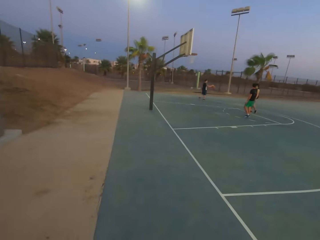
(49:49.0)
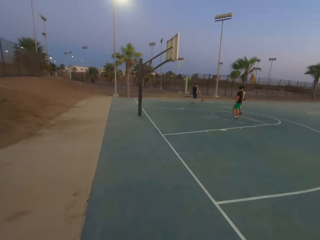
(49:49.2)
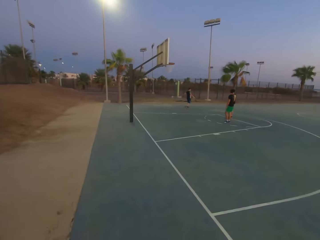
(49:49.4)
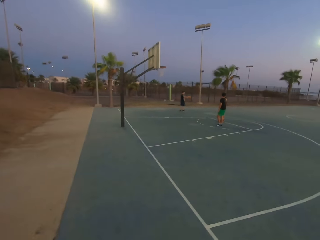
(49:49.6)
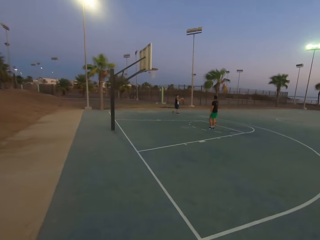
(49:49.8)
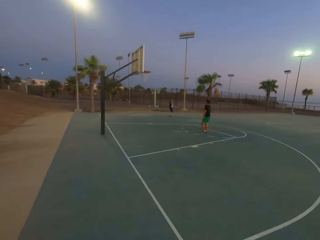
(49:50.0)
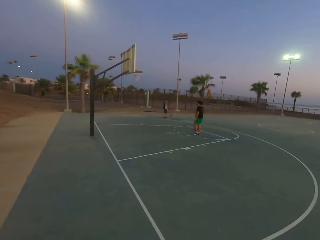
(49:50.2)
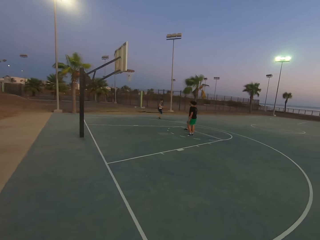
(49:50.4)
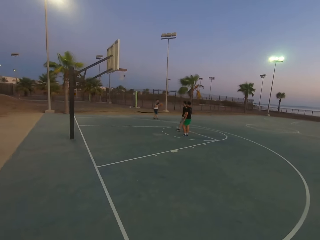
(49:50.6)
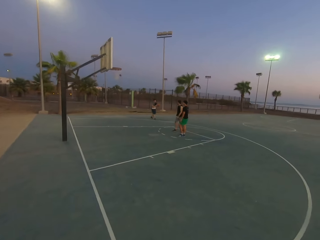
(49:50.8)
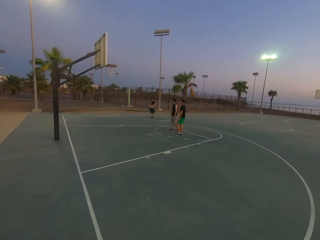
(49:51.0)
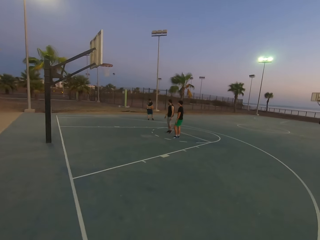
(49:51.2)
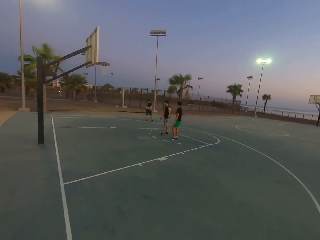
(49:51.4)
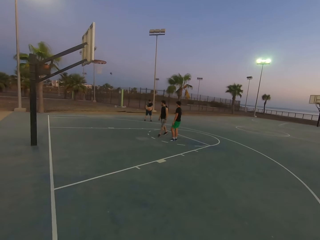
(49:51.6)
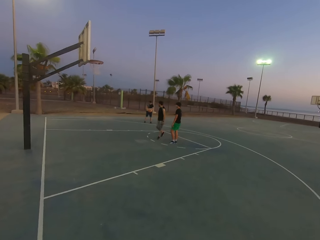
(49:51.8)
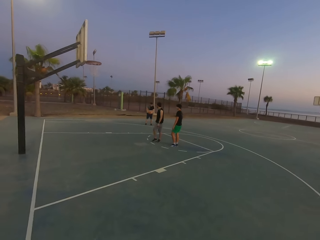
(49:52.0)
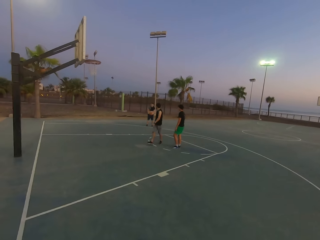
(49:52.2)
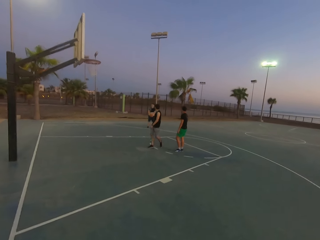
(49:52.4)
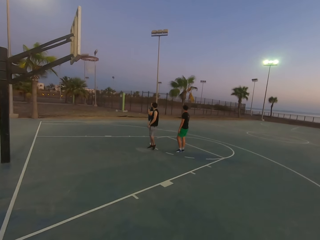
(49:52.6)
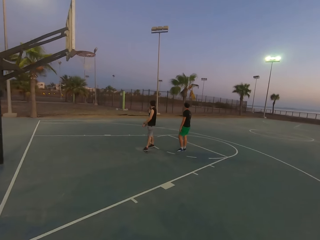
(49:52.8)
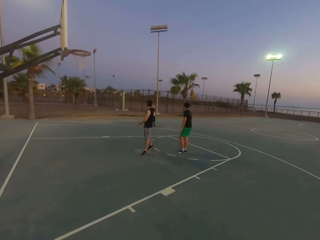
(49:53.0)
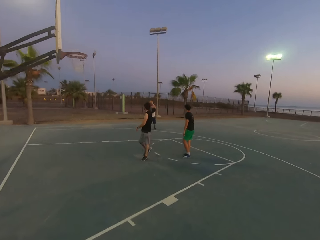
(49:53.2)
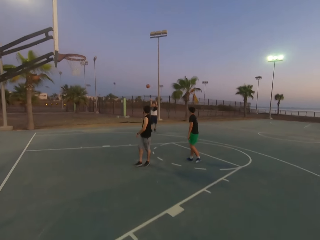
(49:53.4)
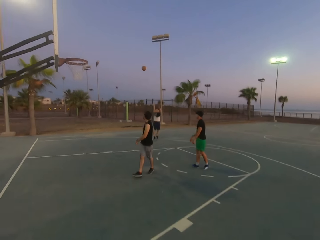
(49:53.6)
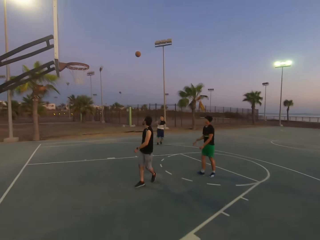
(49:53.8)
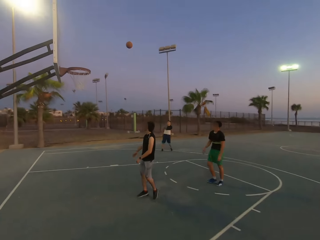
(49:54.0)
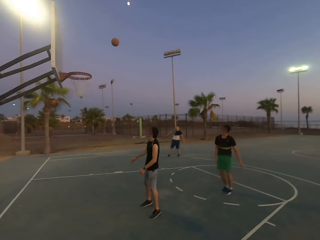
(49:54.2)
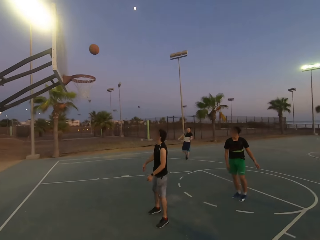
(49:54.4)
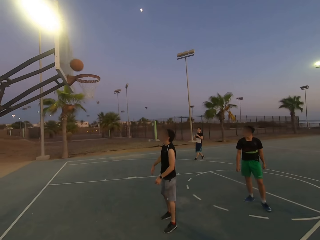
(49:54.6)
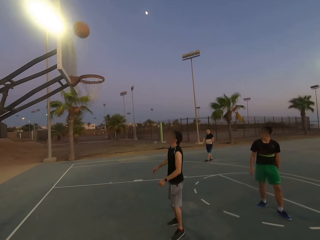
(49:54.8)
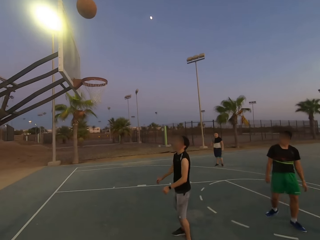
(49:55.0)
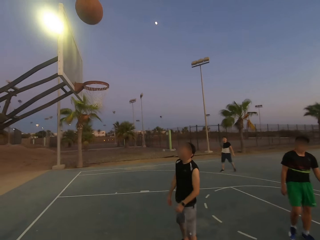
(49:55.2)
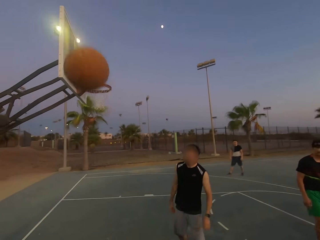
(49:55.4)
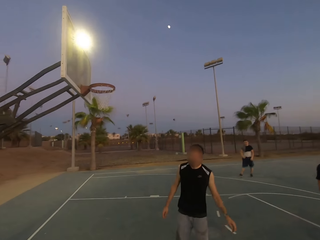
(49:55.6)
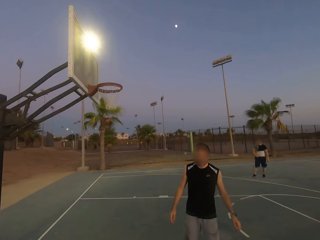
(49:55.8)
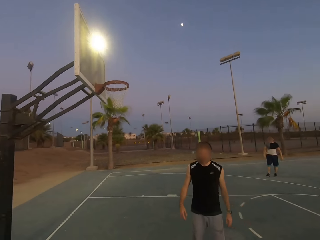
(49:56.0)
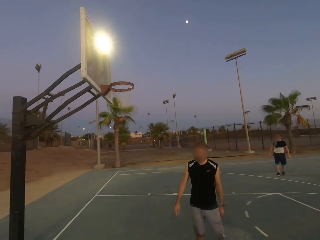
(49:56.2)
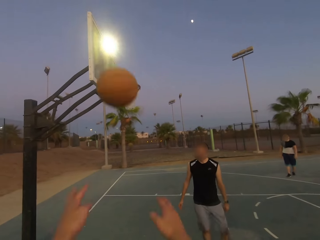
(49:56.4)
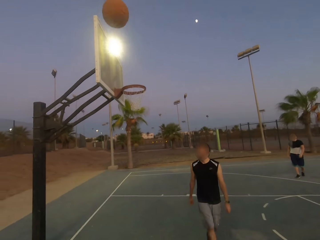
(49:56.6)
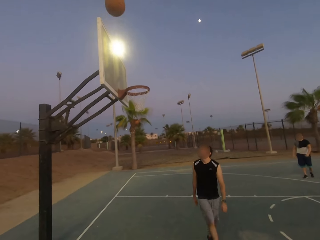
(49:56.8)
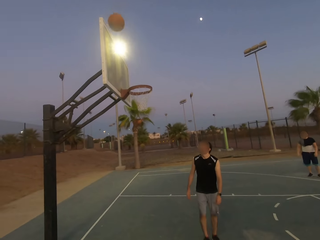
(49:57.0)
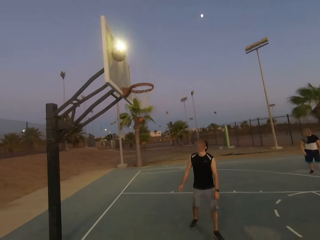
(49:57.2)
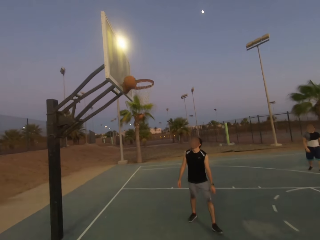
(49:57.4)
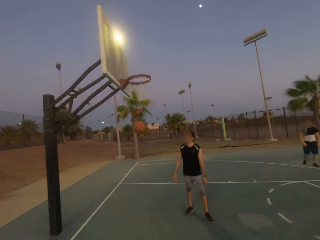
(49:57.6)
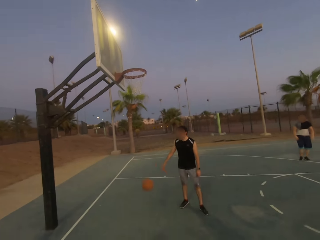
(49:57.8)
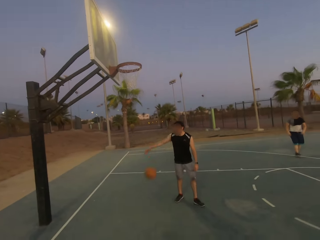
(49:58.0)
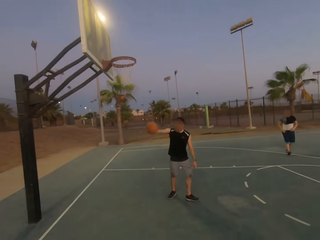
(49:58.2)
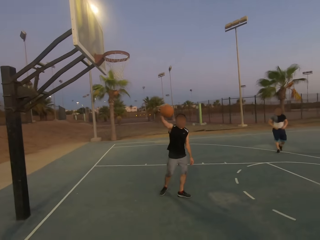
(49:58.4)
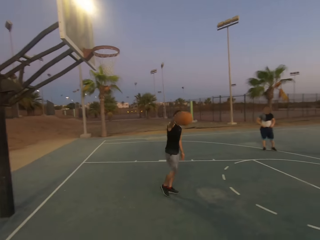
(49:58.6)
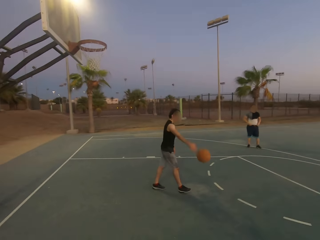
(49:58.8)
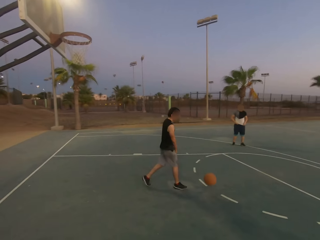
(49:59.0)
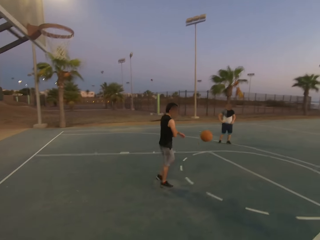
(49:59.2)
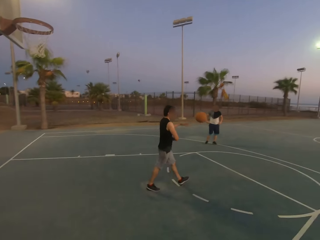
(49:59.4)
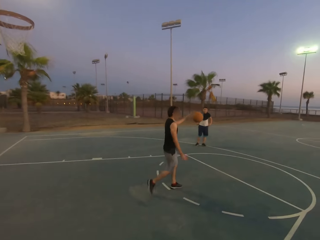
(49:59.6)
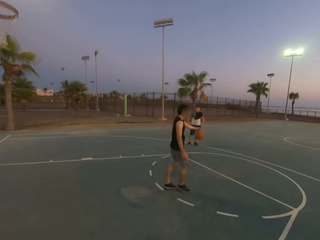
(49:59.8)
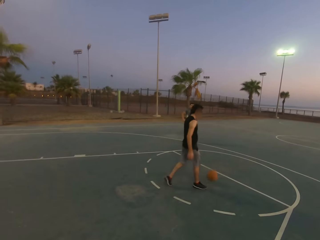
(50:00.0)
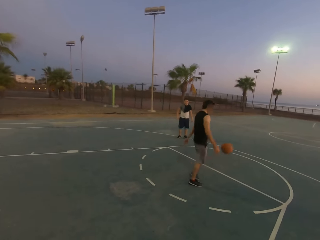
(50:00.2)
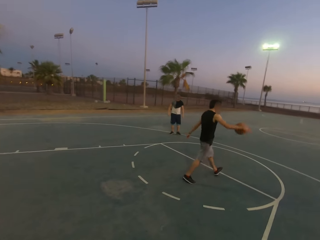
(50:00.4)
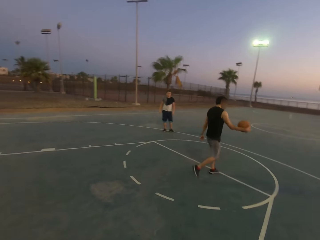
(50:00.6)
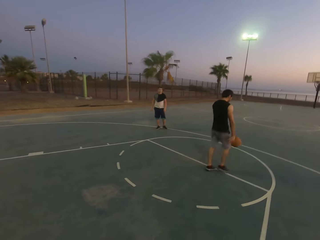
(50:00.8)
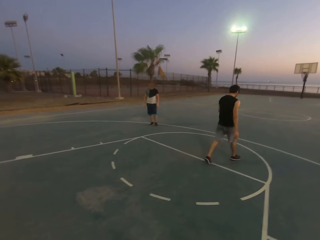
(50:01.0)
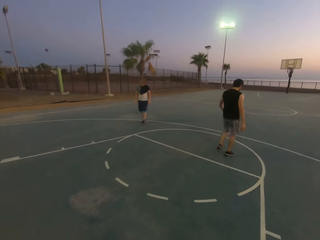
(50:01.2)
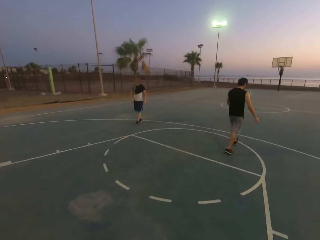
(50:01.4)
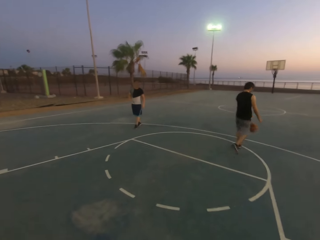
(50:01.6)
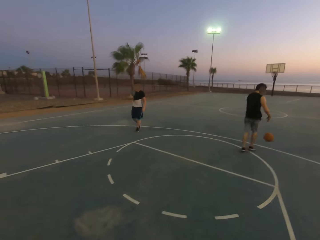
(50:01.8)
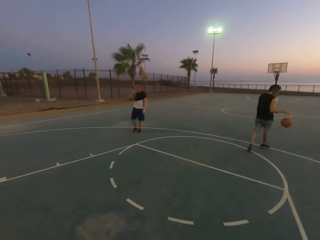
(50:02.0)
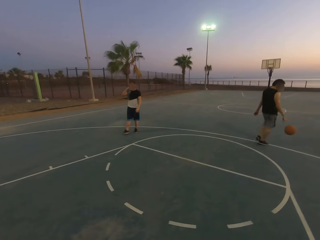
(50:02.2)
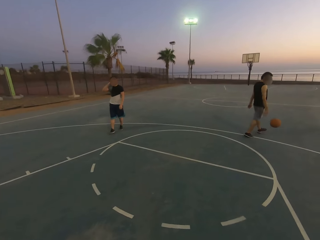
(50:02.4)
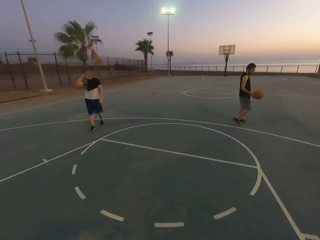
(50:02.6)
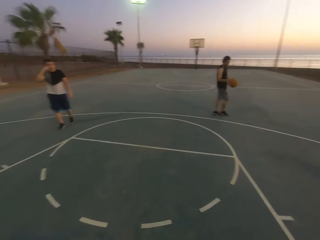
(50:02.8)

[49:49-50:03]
The camera wearer walks. A man walks. Another man dribbles the ball. The other man throws the ball in the hoop. The camera wearer picks up the ball. They throw the ball in the hoop. The first man dribbles the ball.

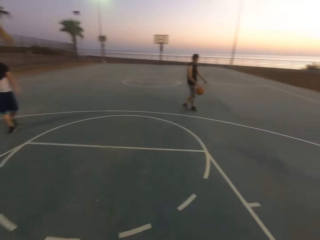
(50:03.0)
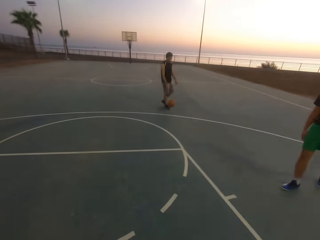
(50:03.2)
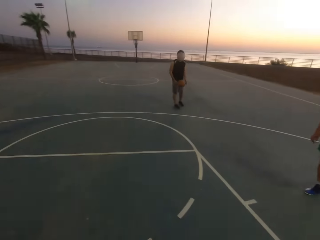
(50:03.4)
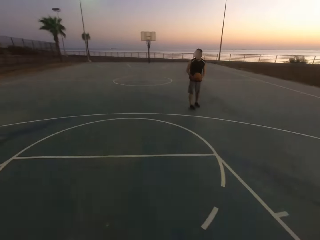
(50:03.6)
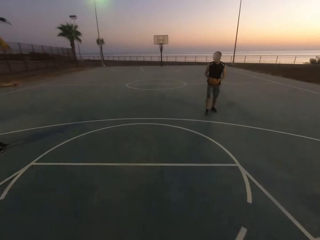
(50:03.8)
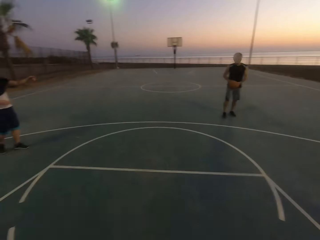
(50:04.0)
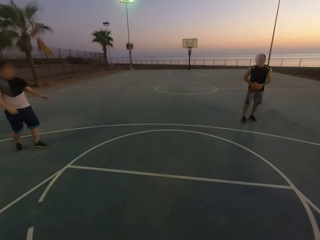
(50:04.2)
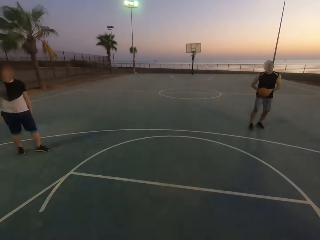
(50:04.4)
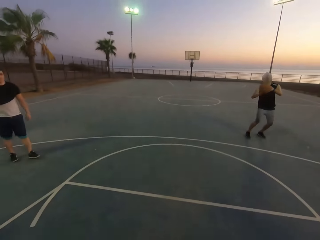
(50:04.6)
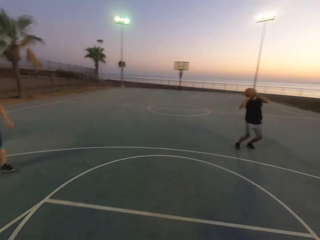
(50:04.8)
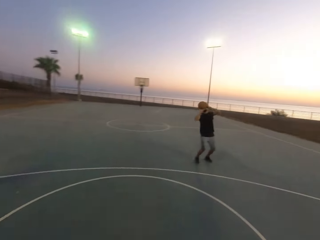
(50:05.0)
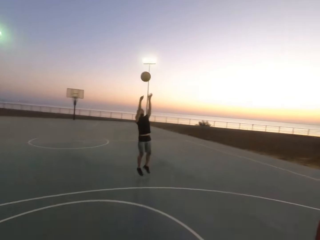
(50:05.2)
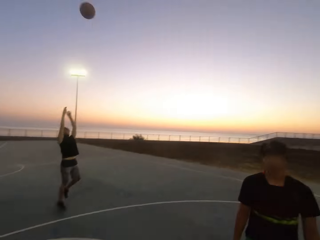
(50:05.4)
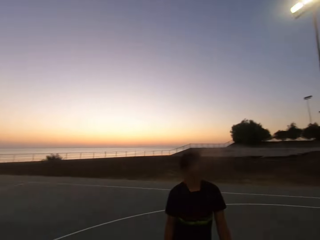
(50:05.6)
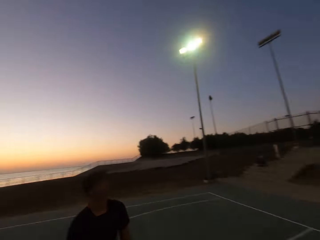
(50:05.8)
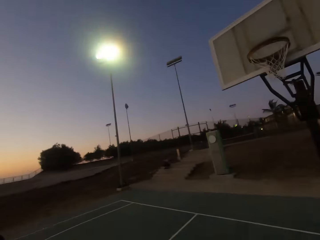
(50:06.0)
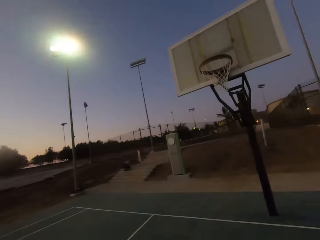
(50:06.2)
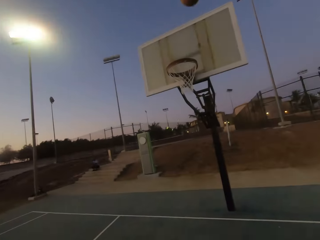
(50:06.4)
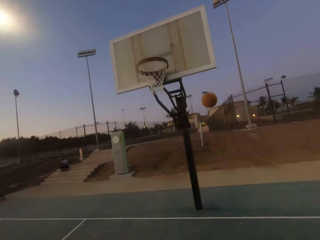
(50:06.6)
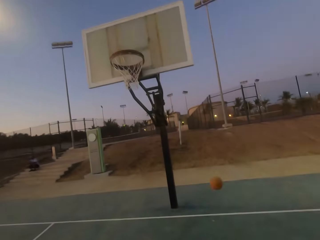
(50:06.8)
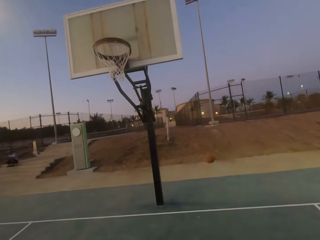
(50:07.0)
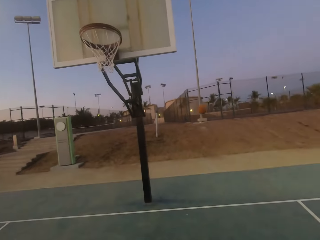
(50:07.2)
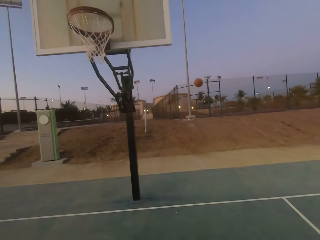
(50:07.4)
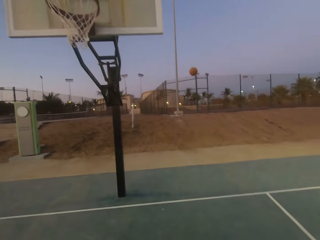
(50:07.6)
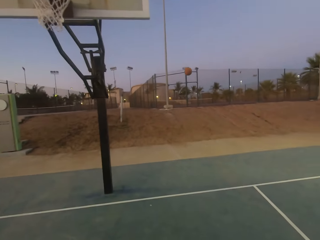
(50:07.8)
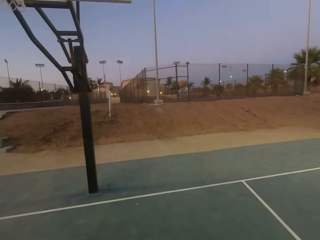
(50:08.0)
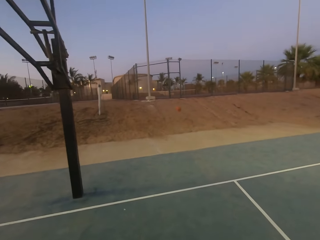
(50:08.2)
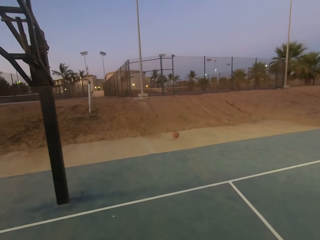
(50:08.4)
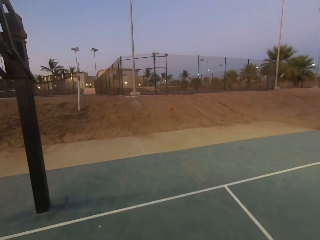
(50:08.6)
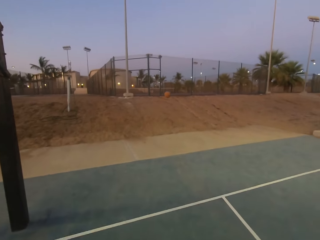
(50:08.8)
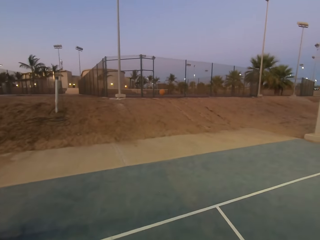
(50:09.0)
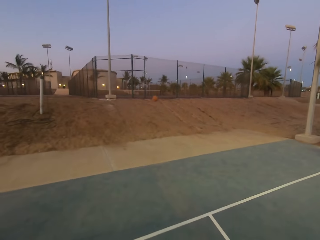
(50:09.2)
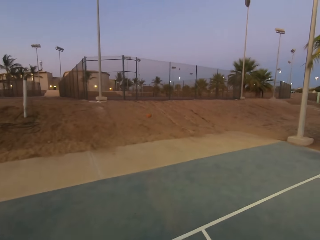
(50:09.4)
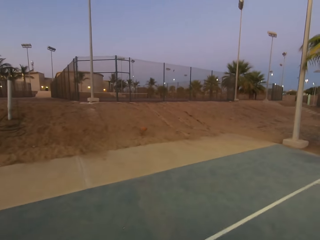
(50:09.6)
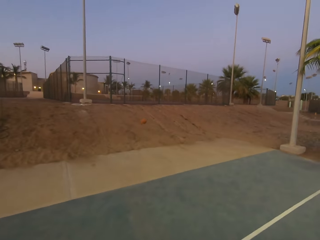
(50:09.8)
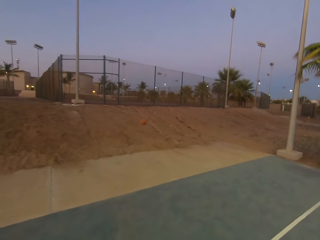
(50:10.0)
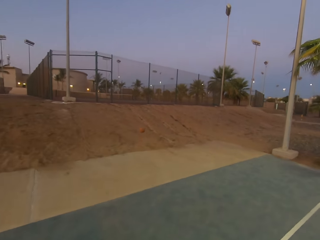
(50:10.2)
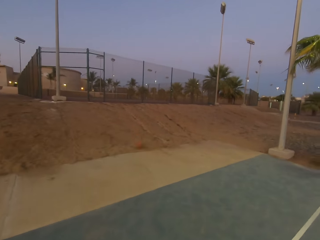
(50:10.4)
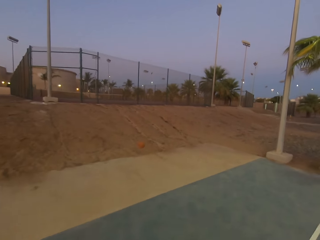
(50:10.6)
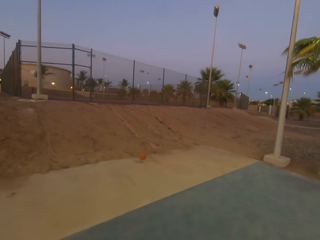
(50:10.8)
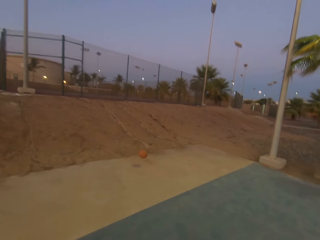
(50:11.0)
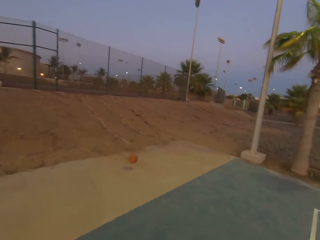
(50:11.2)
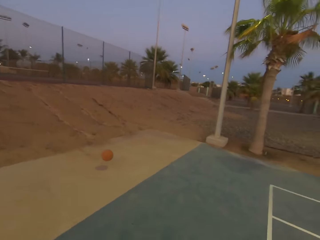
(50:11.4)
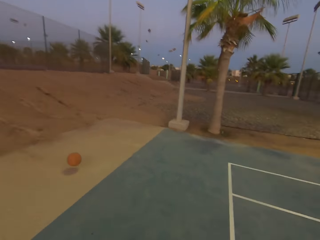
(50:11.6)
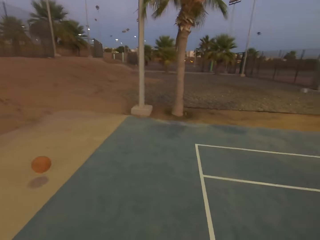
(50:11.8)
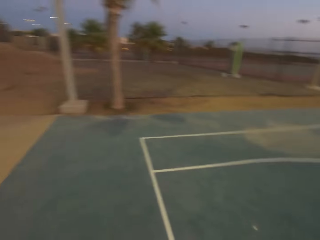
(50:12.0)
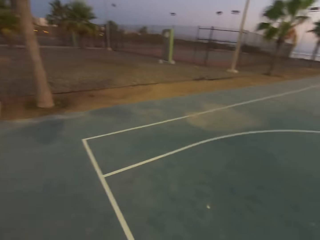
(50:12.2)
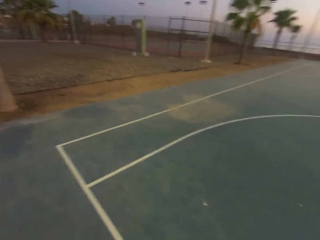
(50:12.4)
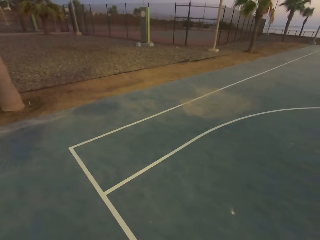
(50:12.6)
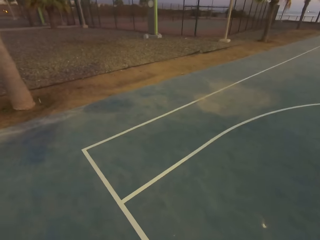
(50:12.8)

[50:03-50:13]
A man throws the ball. The camera wearer looks around. They walk.
